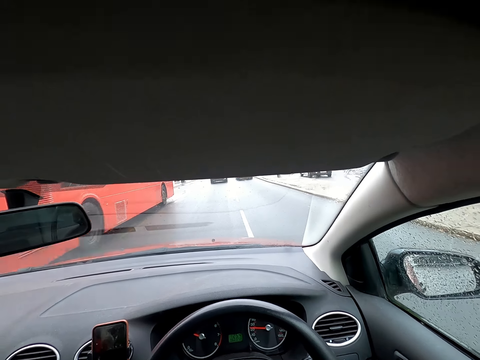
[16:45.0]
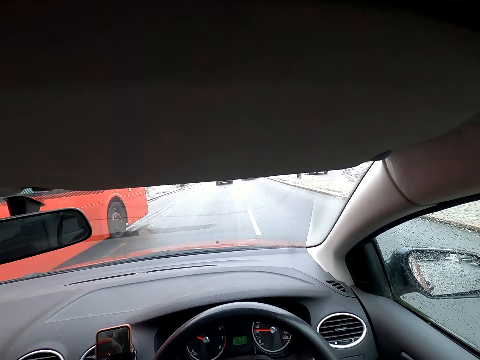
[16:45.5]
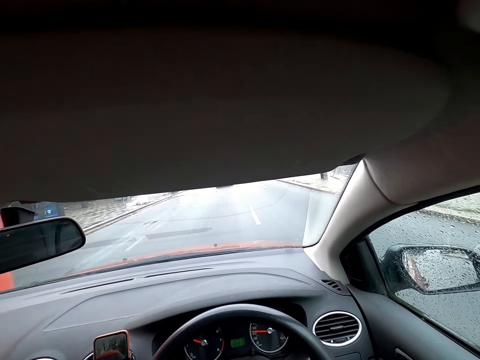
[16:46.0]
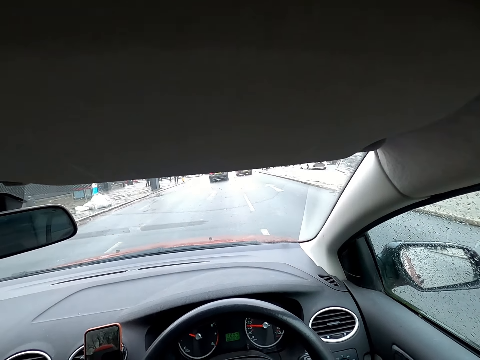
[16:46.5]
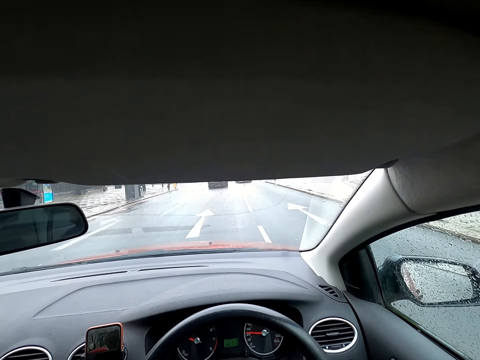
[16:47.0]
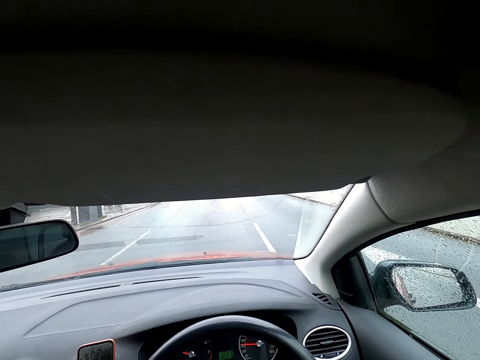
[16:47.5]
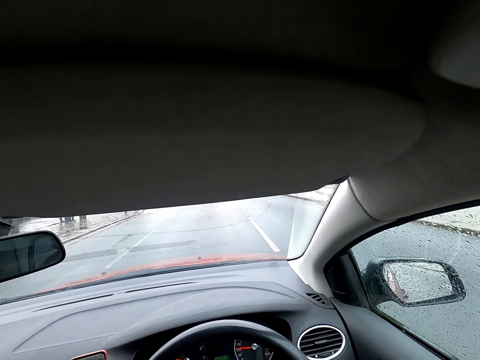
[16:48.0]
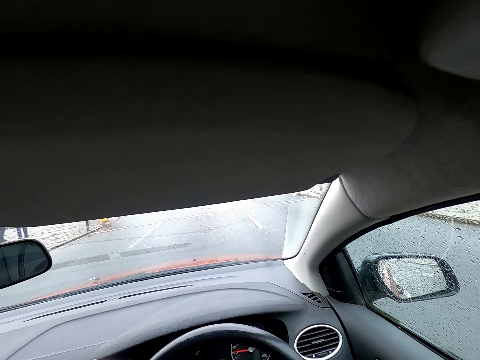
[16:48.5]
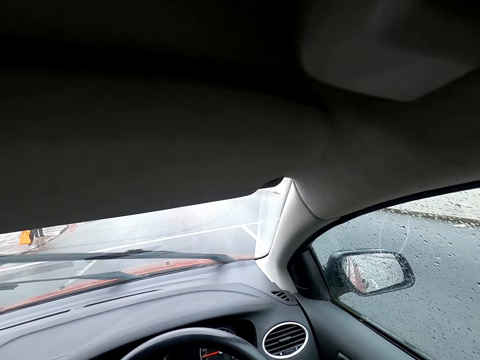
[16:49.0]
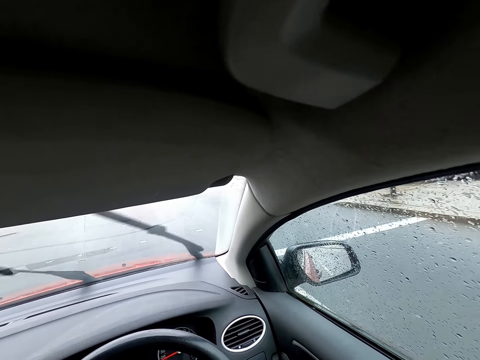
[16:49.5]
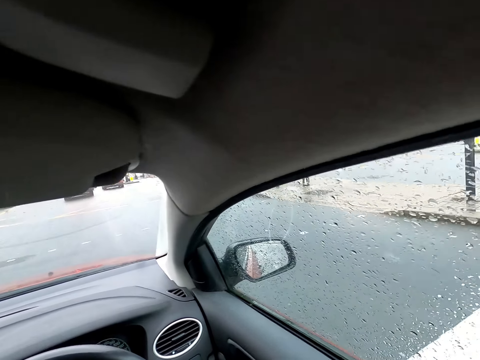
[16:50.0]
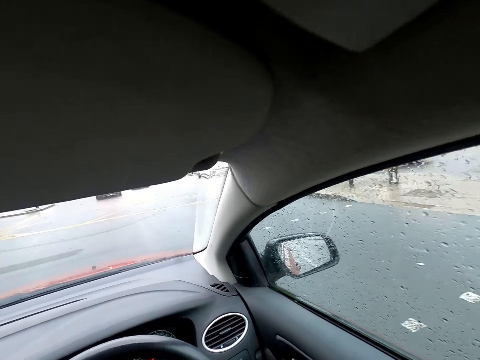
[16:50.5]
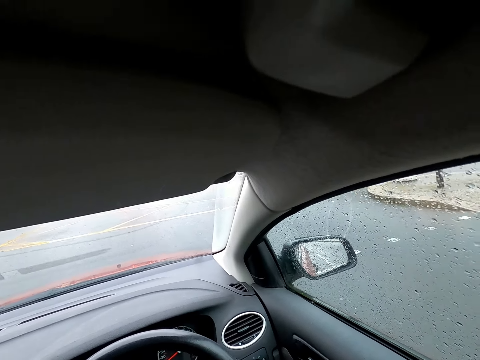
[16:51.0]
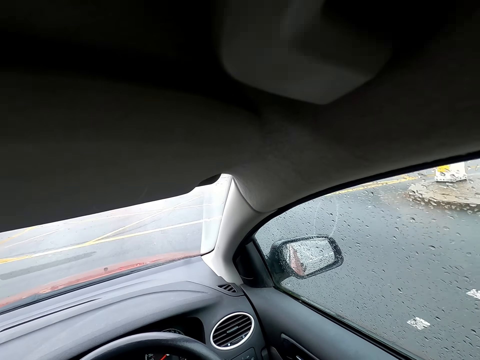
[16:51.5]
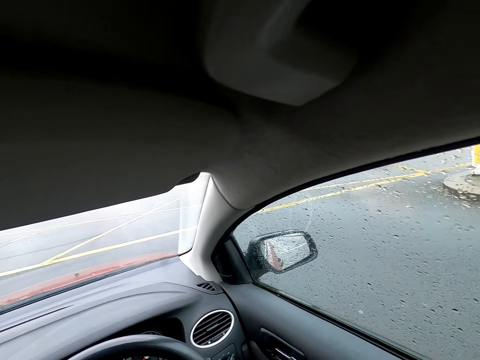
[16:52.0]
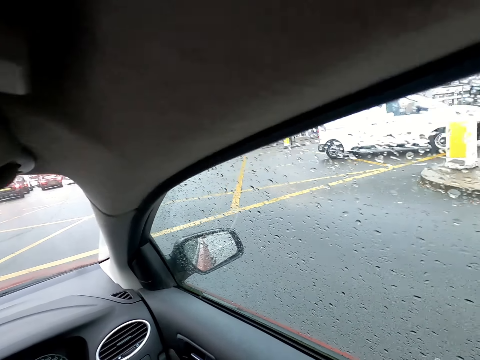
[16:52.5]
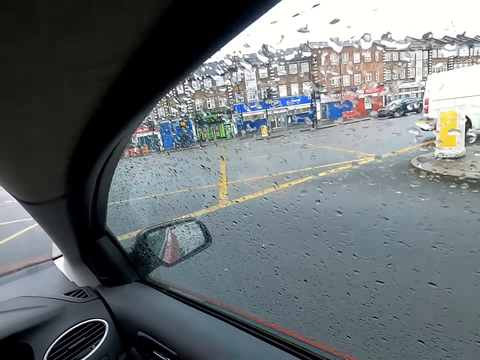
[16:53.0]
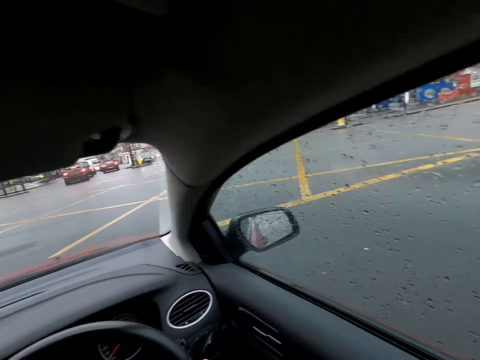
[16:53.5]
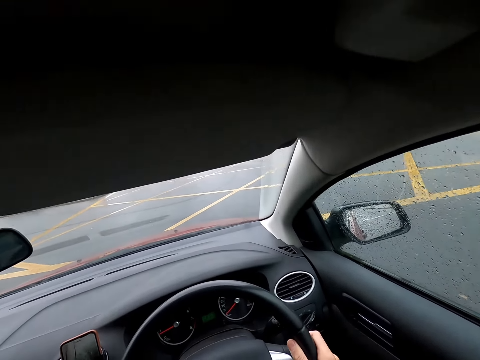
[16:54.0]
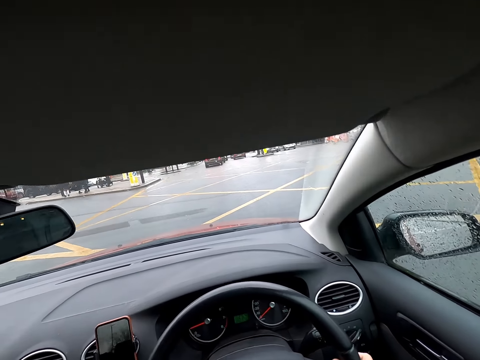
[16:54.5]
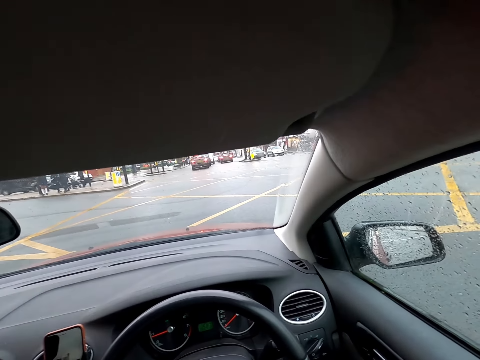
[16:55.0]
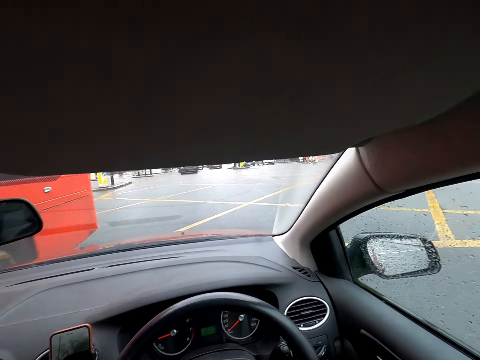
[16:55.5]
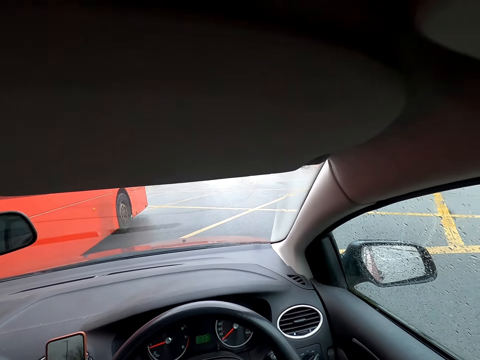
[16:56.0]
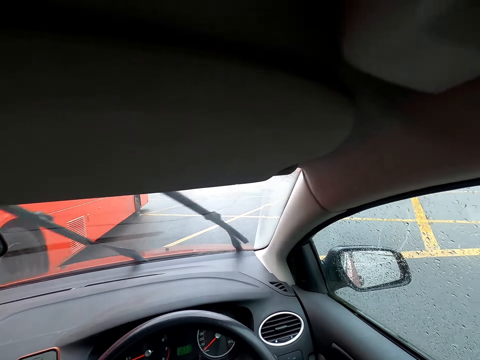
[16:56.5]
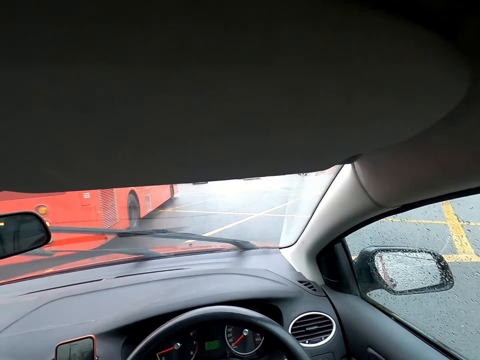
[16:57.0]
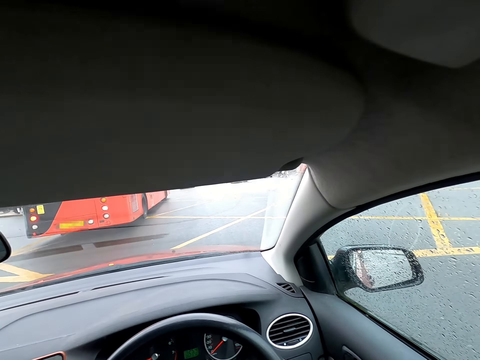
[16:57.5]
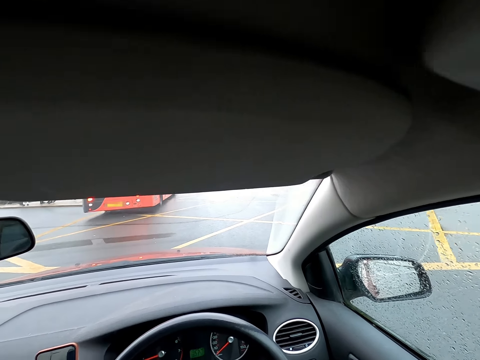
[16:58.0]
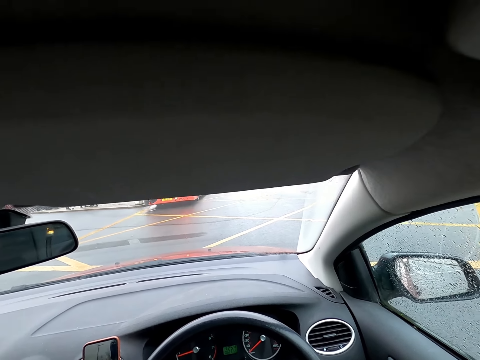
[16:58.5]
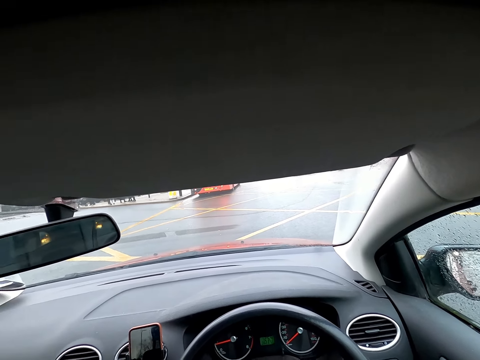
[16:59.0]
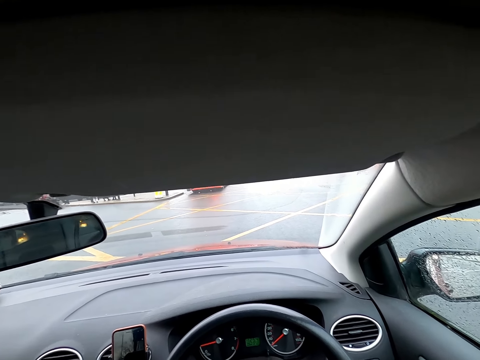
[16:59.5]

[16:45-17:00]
The camera wearer drives past a bus. A bus drives past the camera wearer. The camera wearer parks at a junction. The bus drives past them.

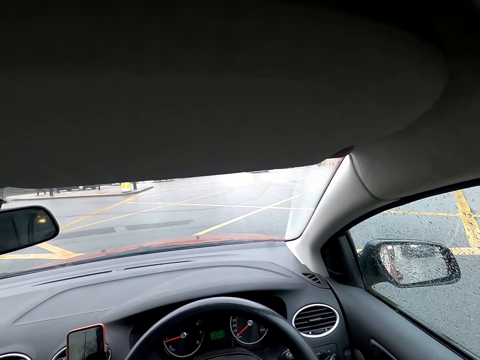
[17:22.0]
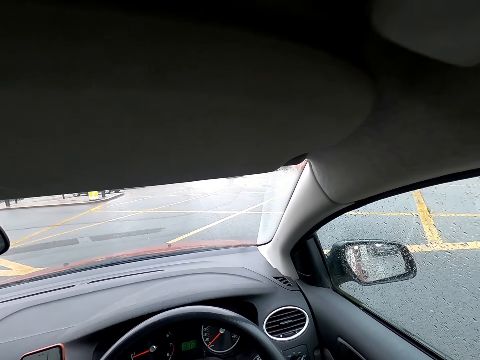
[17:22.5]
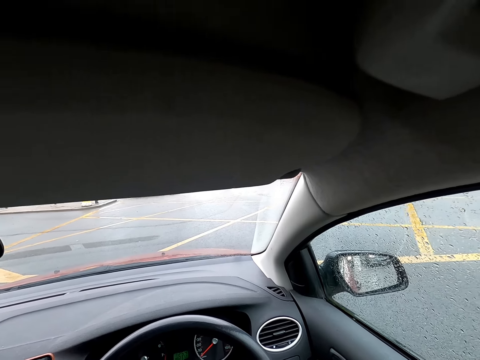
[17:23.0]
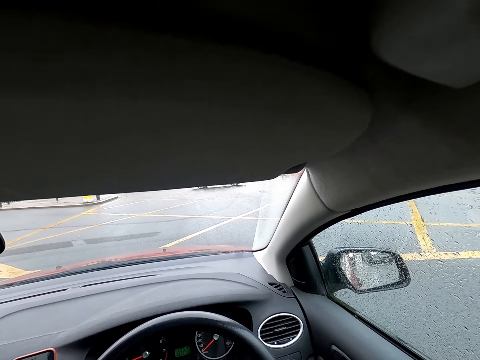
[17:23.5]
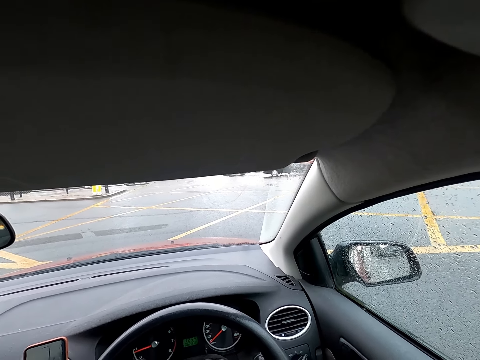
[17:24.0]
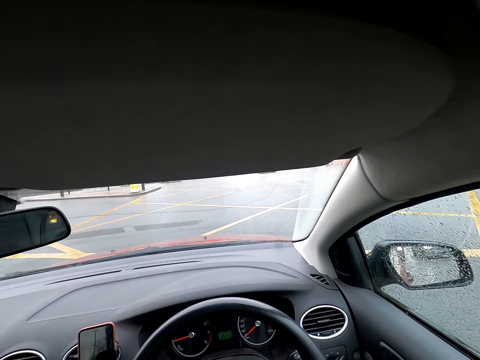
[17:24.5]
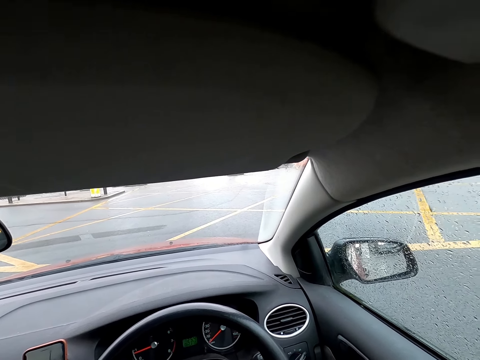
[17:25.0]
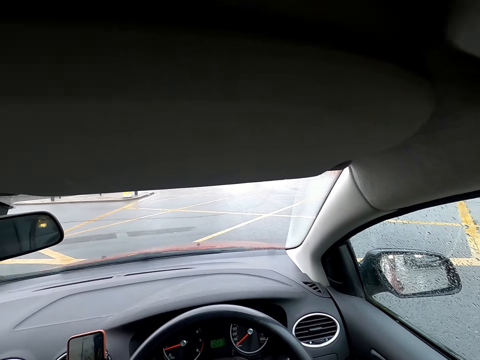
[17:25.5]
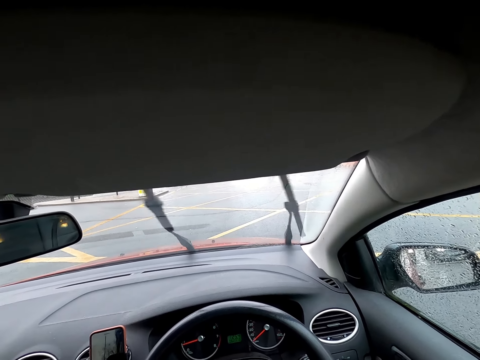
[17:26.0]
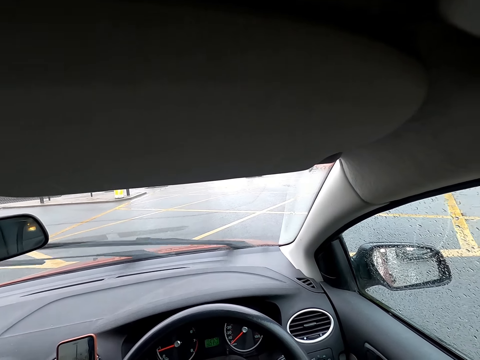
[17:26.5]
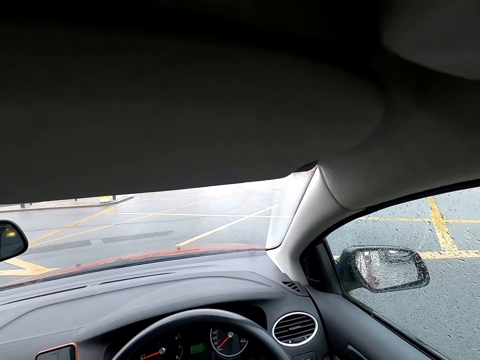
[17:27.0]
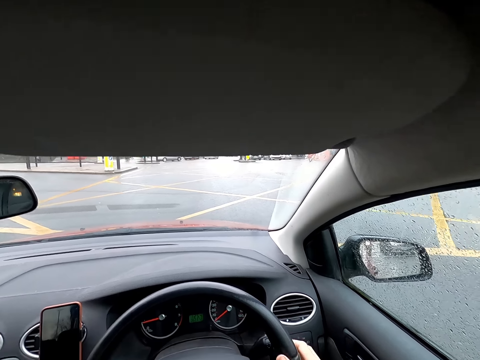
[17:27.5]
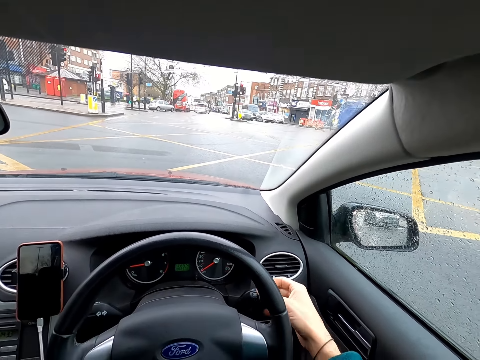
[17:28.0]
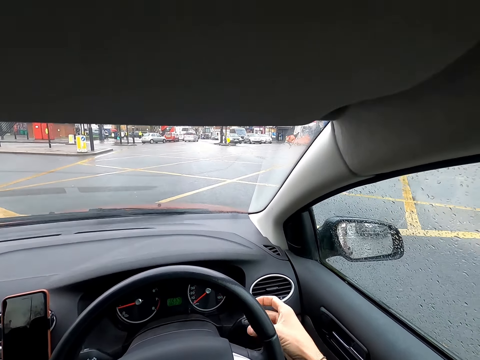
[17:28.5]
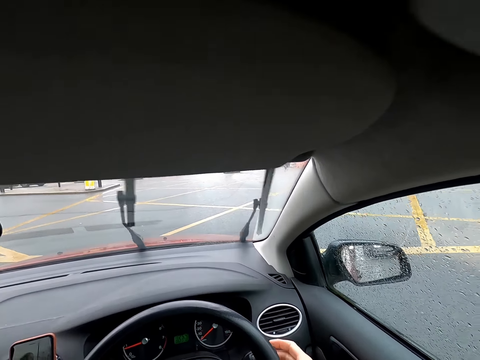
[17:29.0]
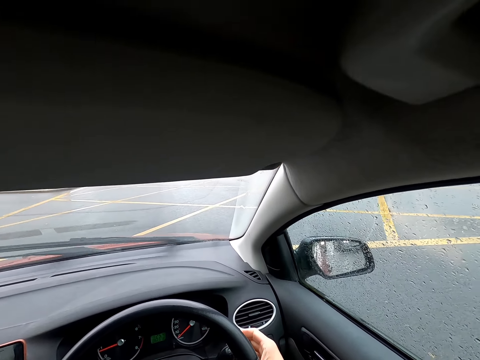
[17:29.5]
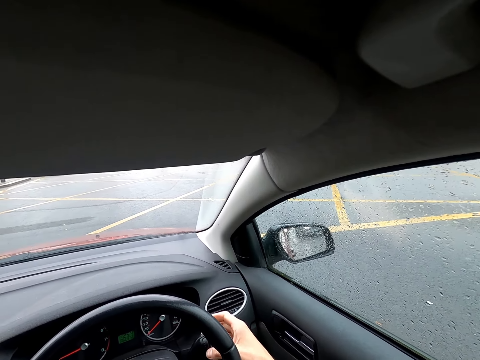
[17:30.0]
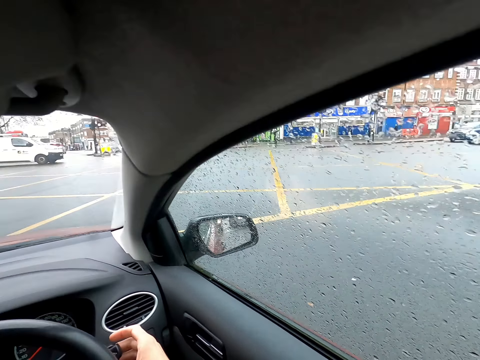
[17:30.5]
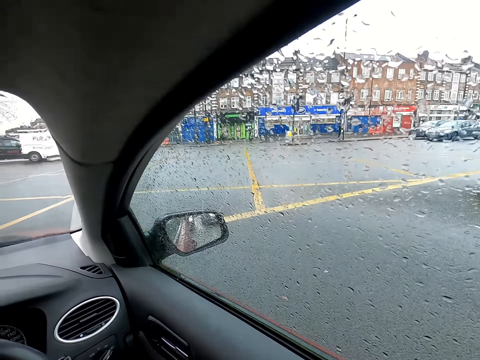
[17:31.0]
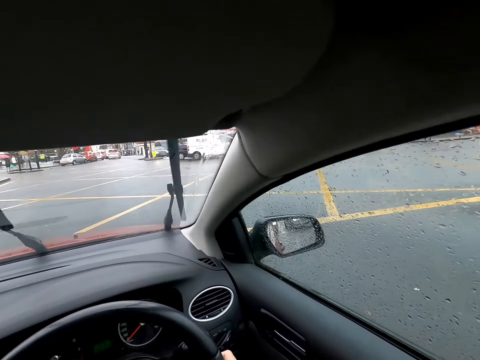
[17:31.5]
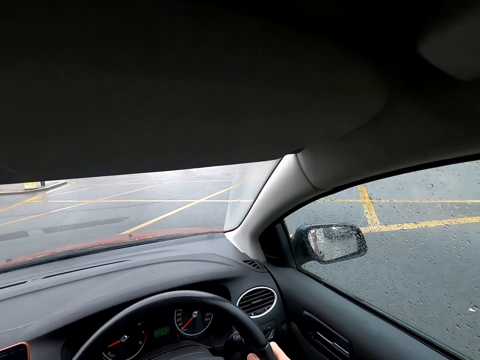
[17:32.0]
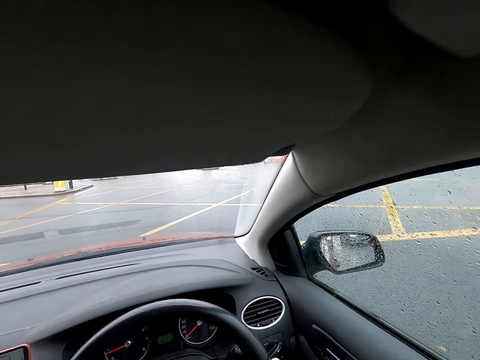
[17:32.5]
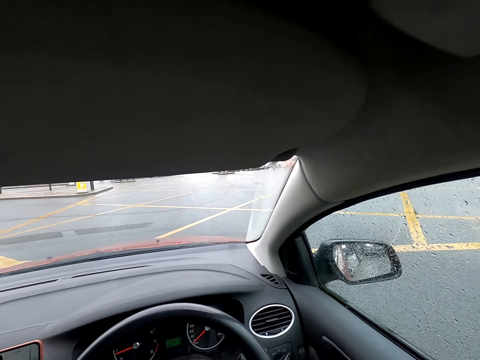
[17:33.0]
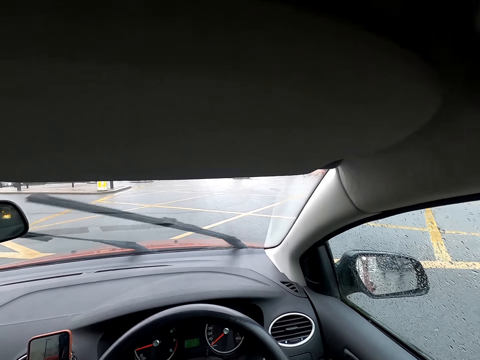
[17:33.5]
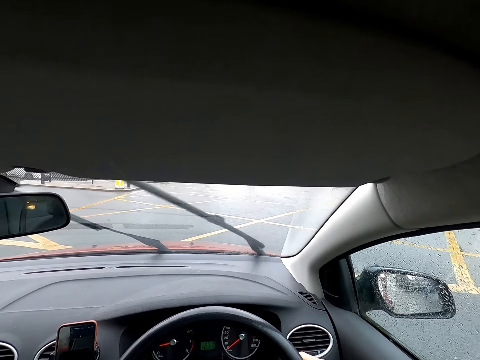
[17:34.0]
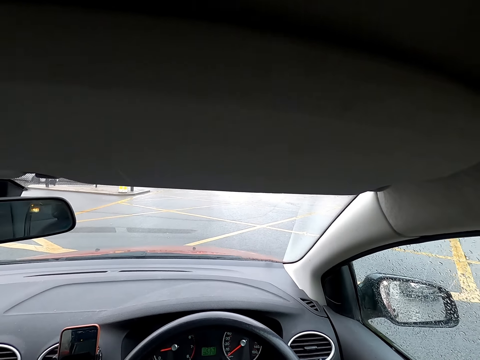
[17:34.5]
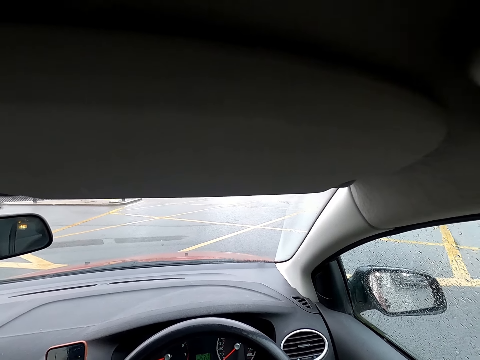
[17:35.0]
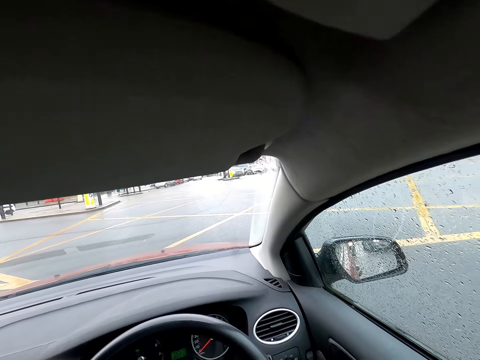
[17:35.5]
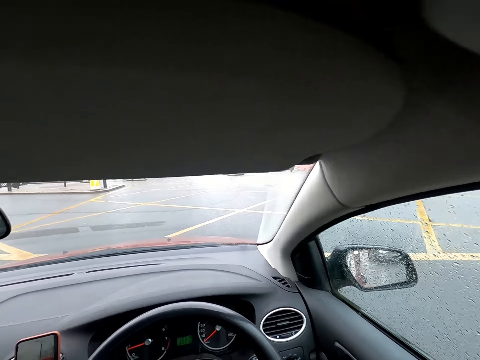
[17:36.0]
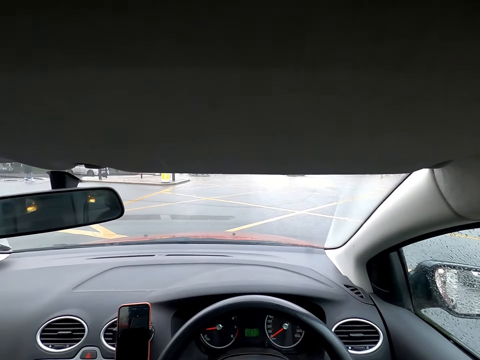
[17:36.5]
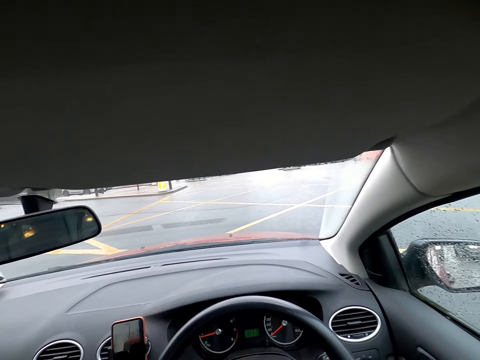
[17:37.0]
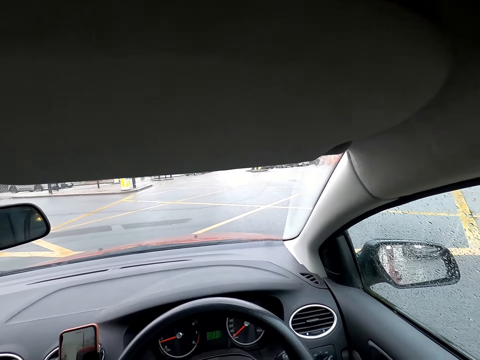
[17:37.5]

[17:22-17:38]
The camera wearer stops driving. He touches the column shift with his right hand.
